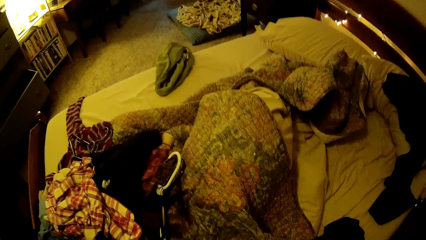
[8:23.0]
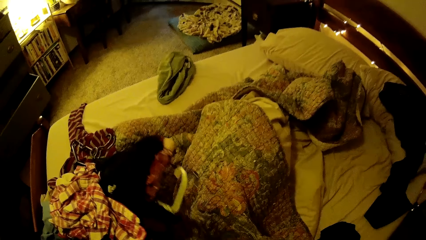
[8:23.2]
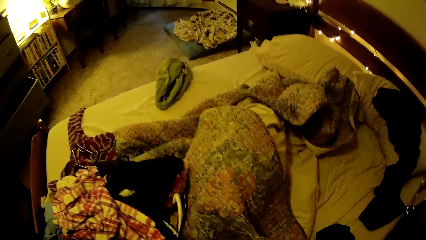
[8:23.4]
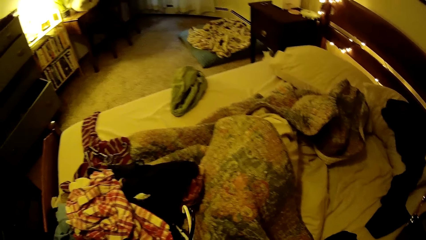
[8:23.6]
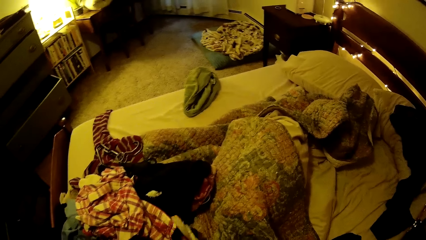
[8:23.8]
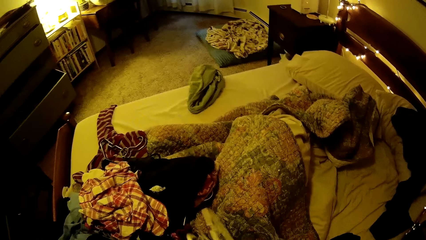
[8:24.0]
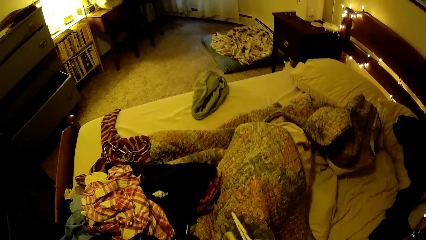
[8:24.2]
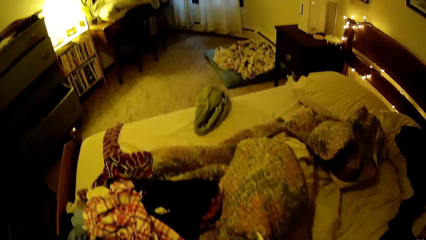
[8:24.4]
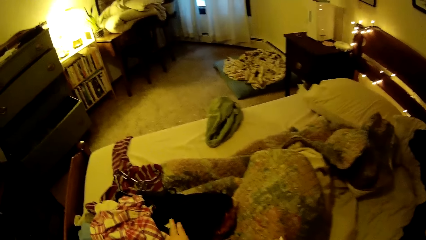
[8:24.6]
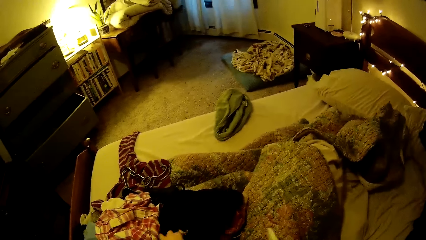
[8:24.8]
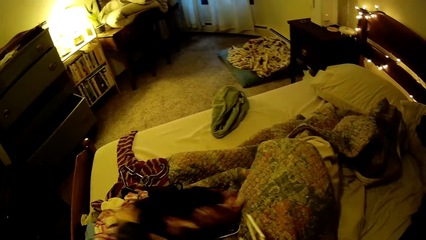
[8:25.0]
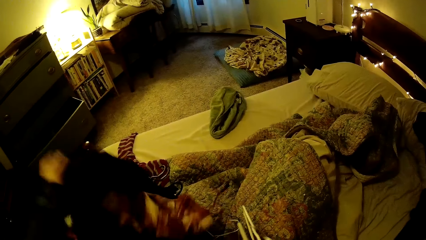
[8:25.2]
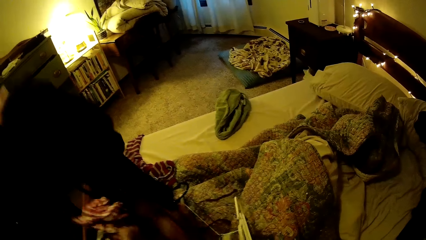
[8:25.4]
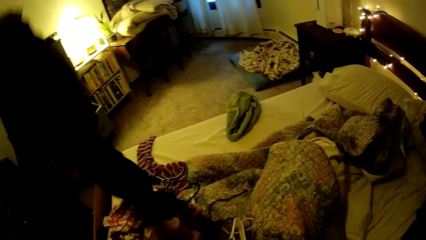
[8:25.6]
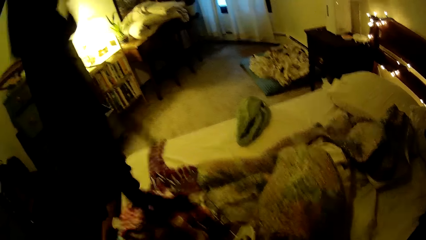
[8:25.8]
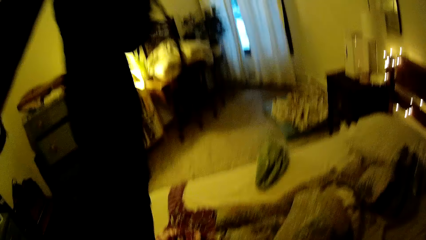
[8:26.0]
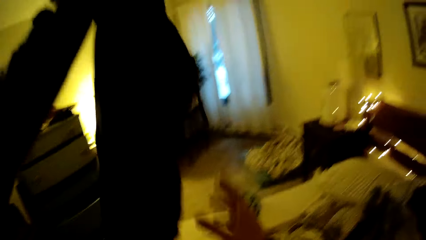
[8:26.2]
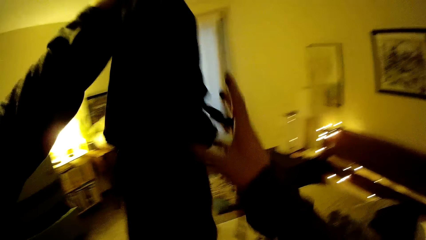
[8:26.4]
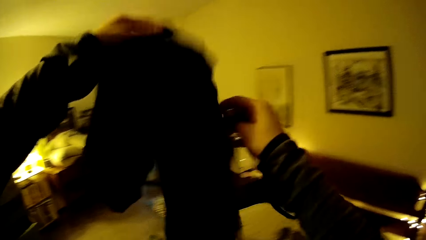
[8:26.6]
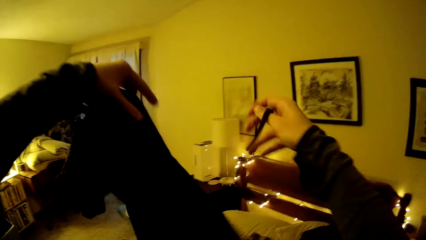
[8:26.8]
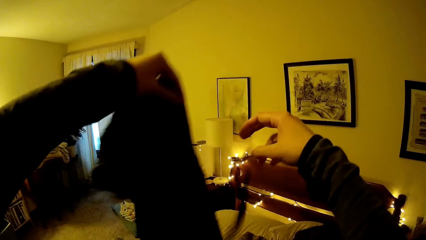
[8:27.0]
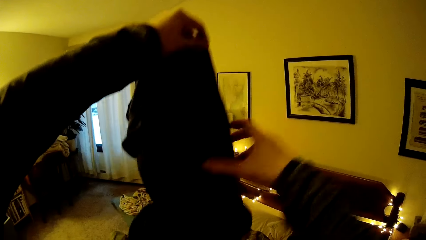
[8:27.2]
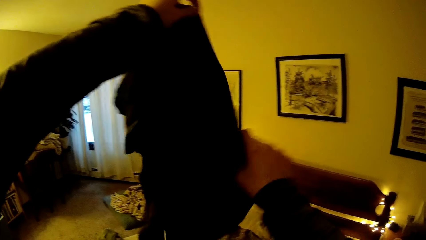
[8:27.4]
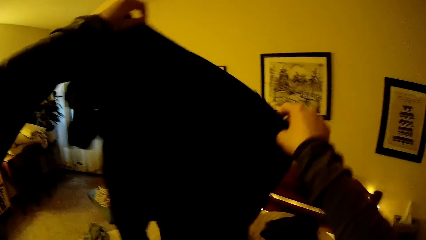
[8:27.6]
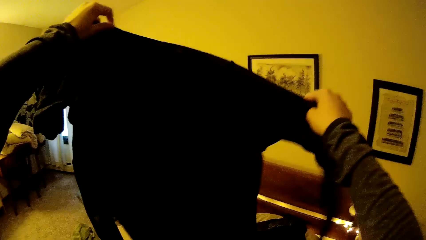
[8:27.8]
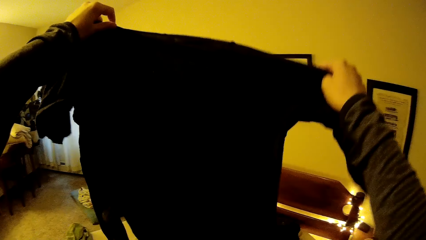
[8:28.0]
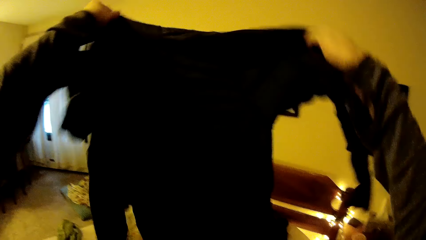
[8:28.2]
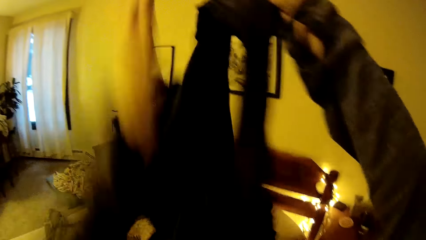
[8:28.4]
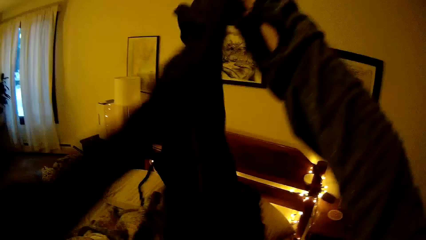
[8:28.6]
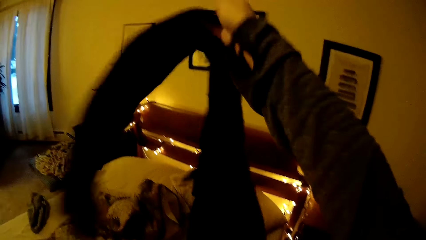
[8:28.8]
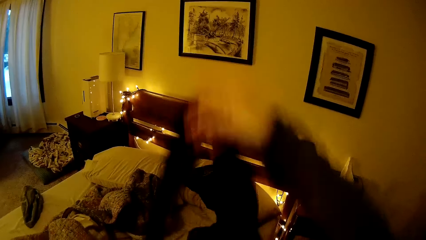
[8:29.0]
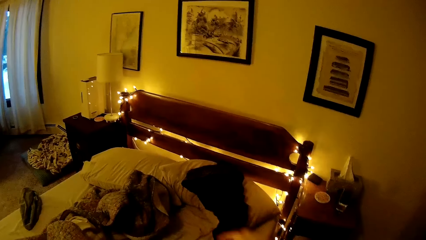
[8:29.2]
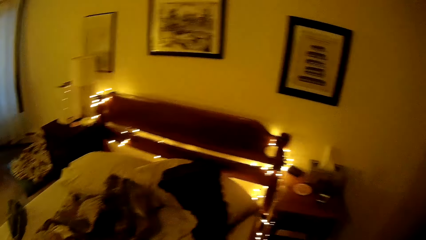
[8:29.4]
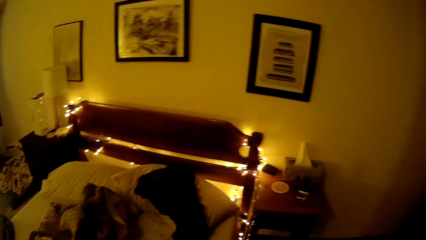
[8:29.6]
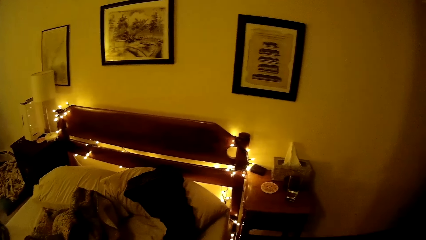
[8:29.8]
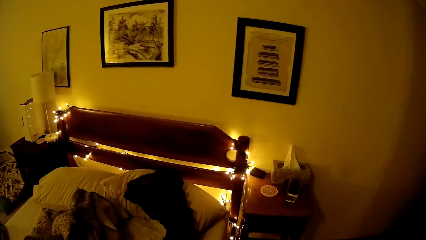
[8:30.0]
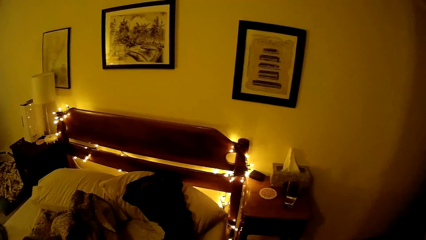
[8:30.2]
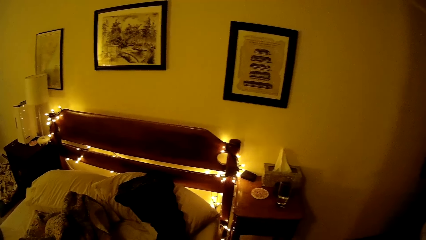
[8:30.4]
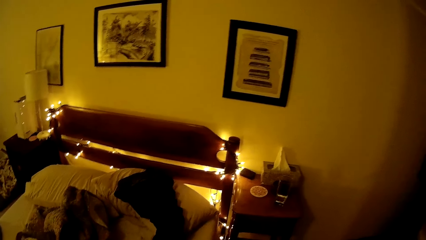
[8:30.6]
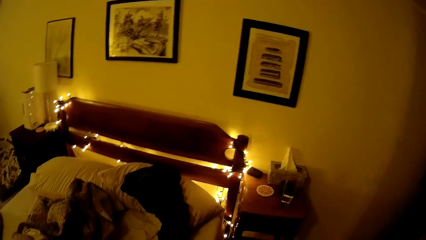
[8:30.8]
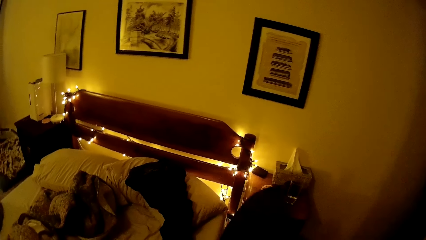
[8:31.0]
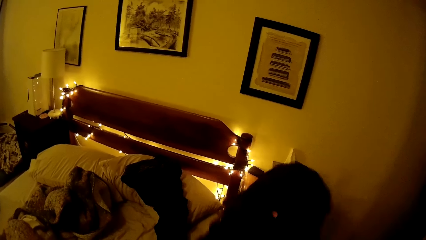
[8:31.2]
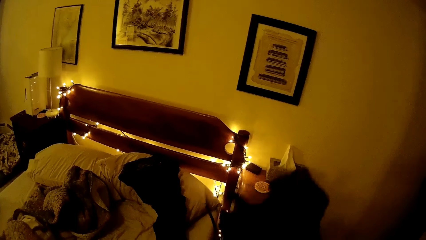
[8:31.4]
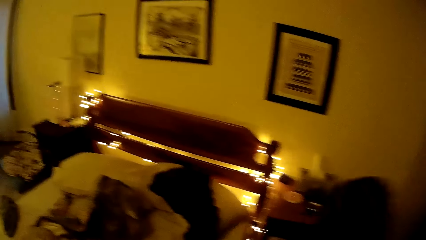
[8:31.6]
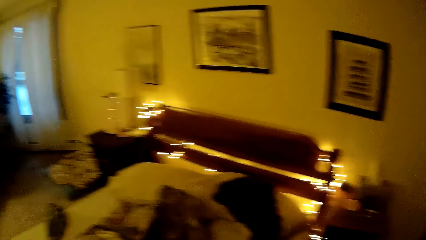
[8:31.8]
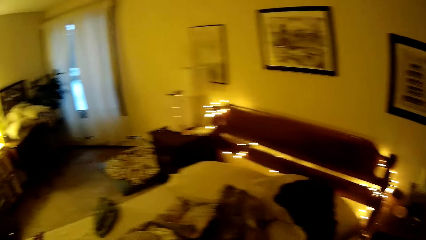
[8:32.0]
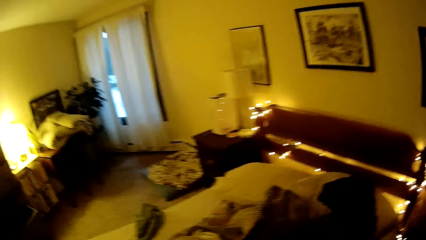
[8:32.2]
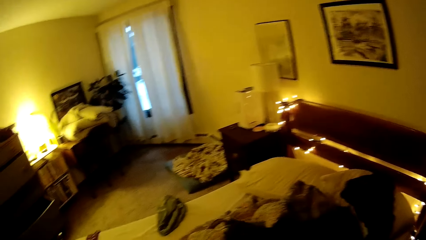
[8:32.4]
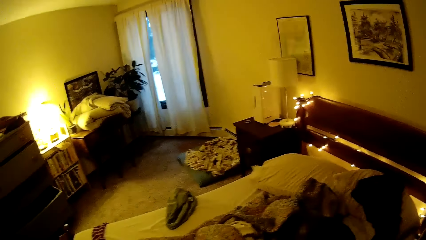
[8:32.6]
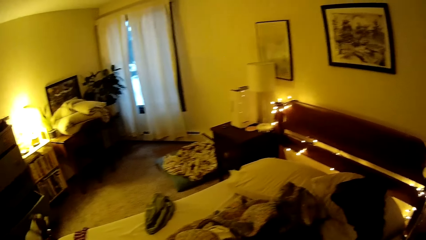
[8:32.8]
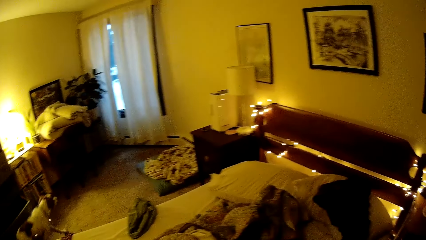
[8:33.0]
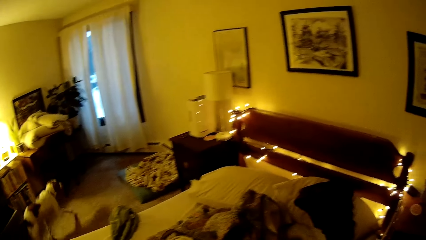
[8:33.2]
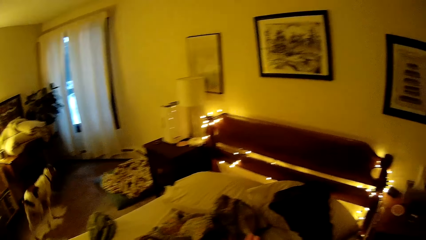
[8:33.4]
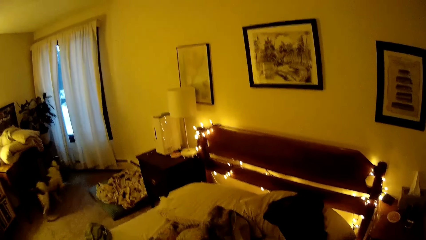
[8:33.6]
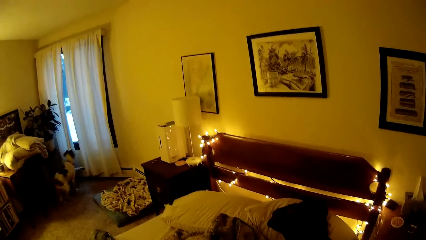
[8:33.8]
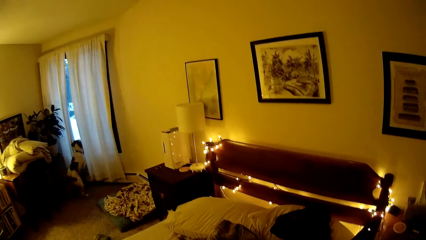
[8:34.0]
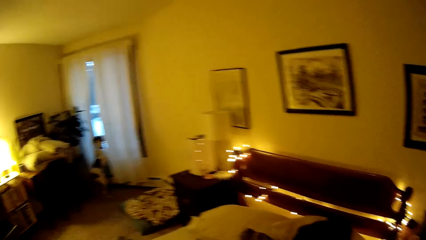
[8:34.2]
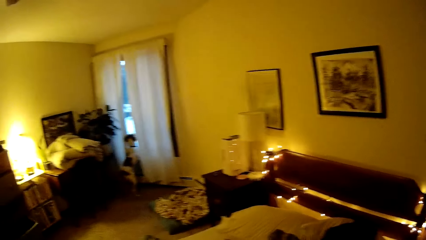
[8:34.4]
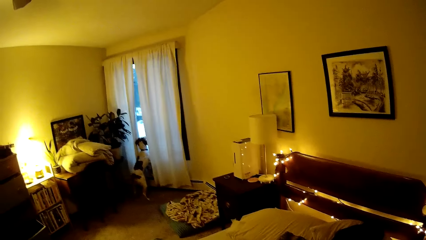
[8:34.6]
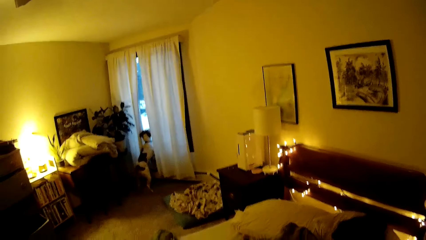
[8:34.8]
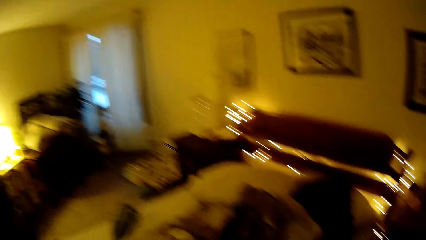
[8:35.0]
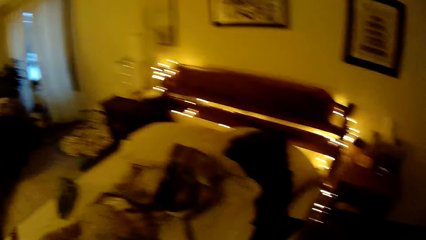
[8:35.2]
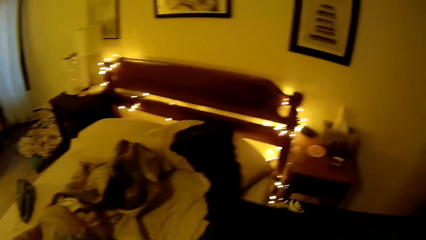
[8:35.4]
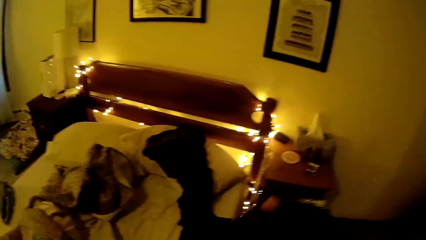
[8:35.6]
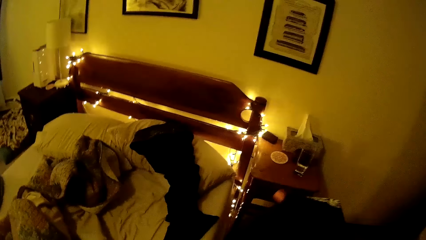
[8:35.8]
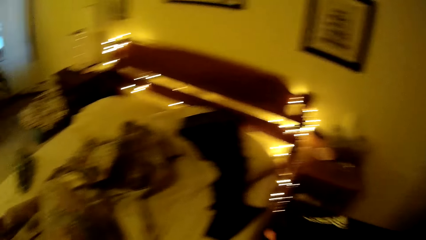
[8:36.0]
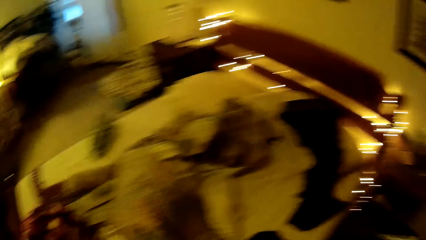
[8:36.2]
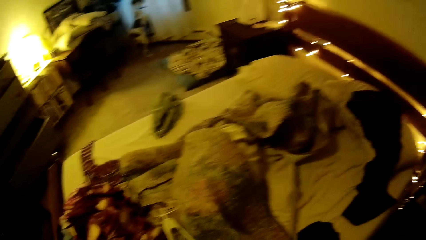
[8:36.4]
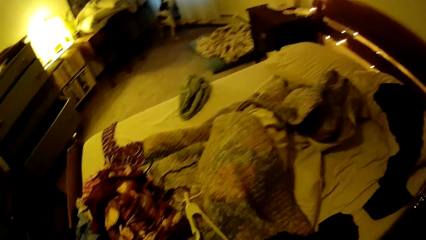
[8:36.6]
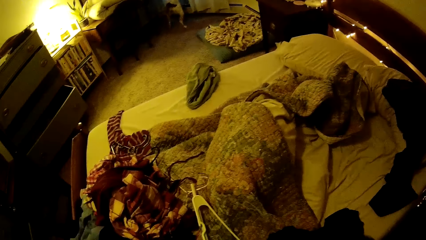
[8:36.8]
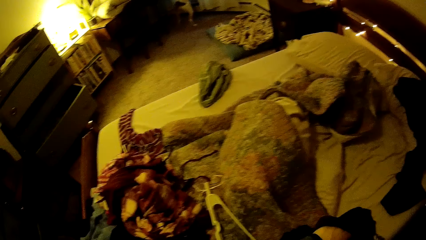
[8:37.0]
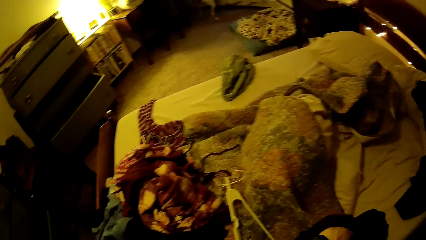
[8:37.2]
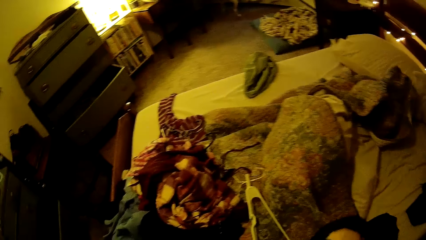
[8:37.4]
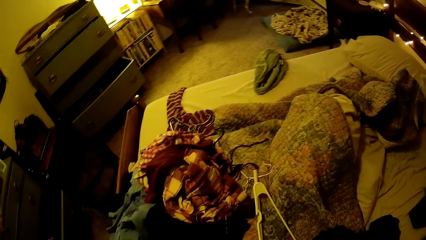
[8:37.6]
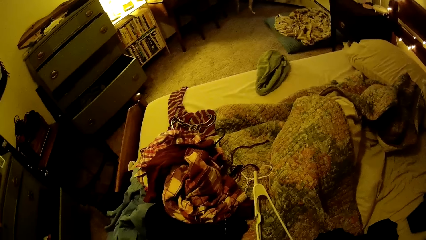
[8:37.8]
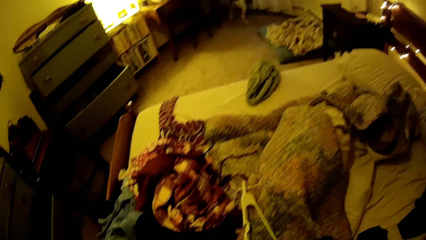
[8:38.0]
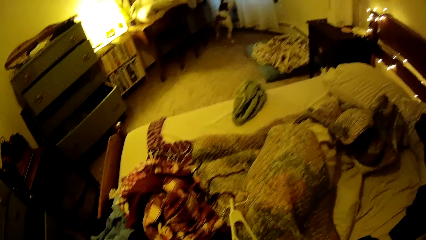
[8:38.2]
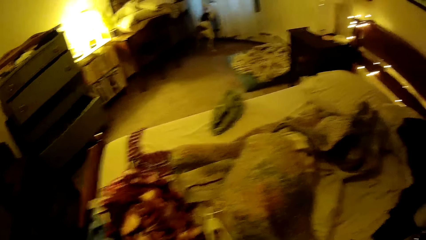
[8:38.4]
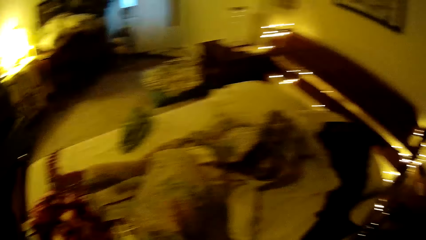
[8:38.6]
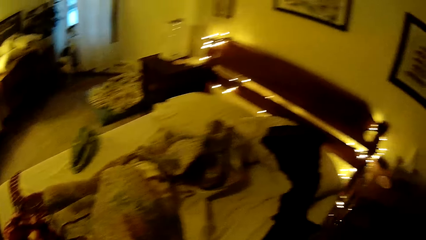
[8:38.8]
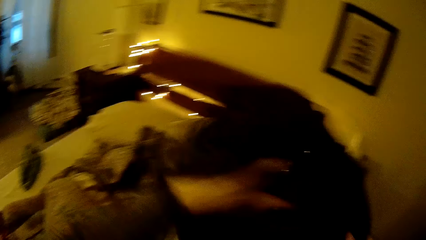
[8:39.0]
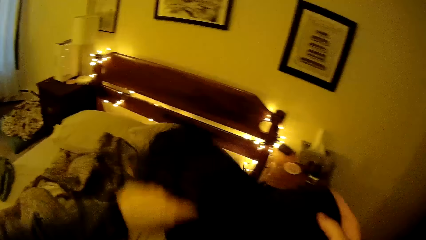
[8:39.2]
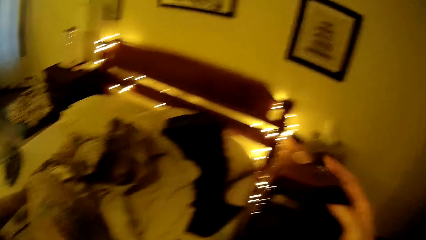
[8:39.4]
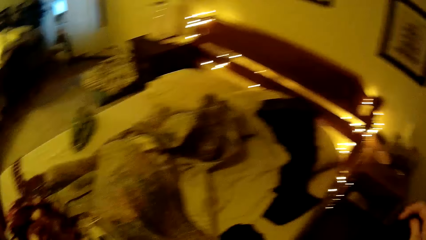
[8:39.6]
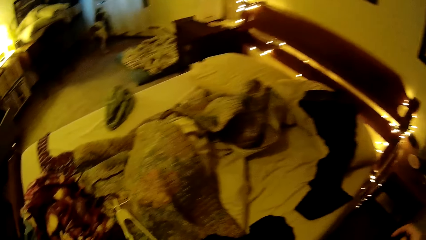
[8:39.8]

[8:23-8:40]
The camera wearer drops the cloth on the bed with her right hand. She picks a hanger from the bed with her left hand. She picks a cloth from the bed with her left hand. She folds the cloth. She holds the cloth in both hands. She looks around a room. She folds the cloth. She looks around the room. She folds the cloth.
